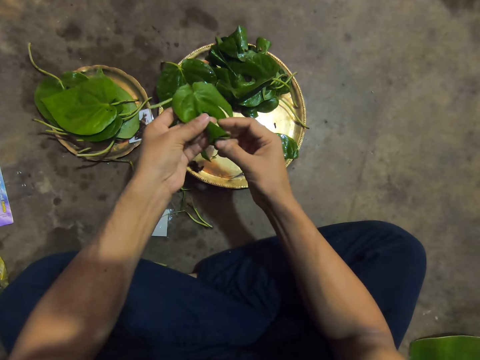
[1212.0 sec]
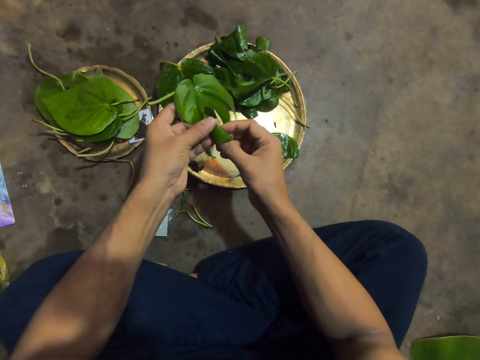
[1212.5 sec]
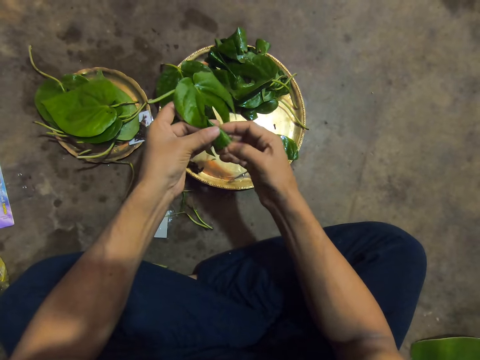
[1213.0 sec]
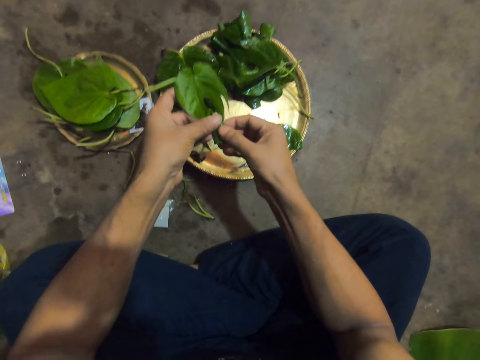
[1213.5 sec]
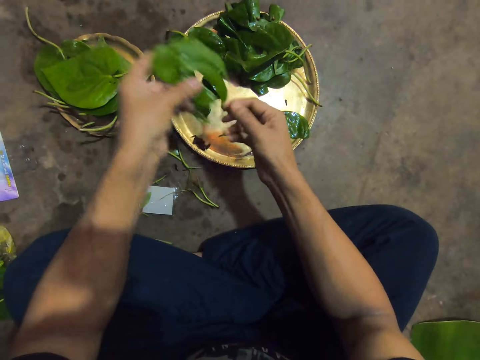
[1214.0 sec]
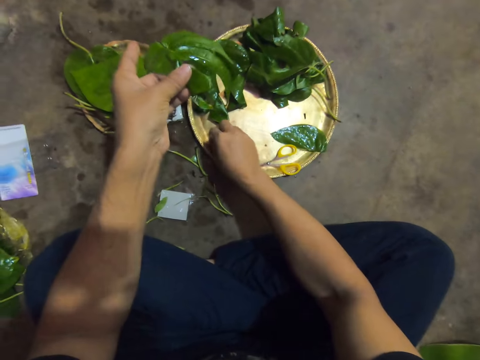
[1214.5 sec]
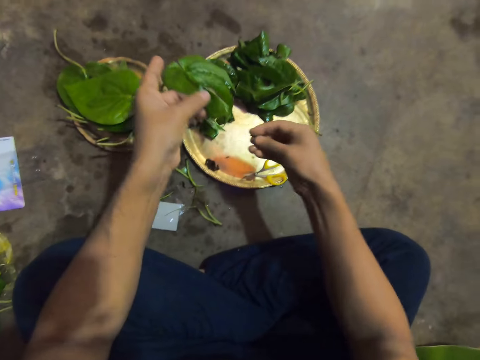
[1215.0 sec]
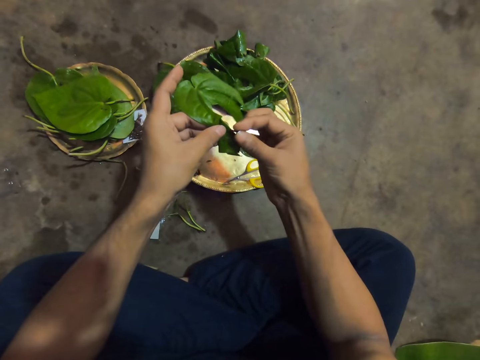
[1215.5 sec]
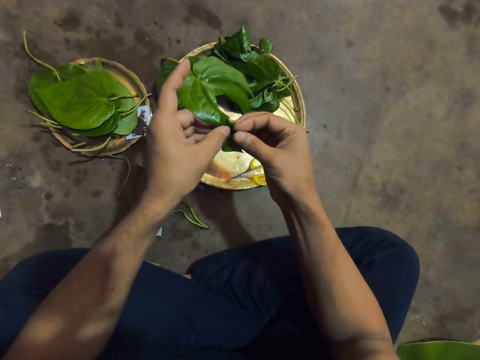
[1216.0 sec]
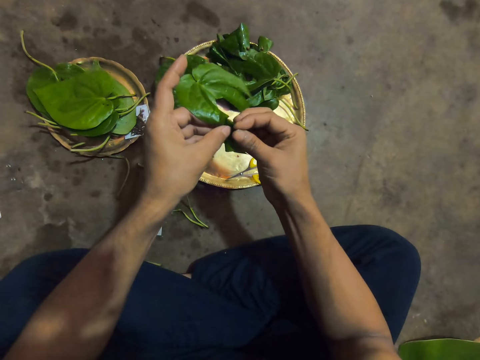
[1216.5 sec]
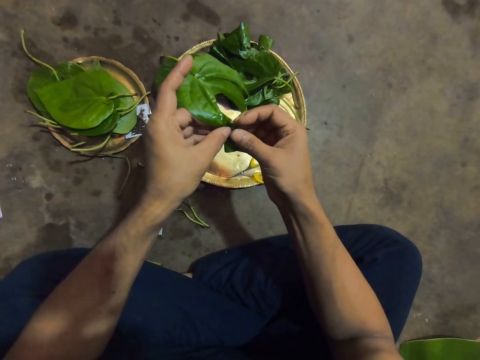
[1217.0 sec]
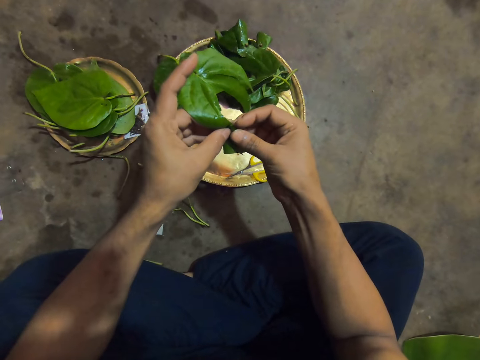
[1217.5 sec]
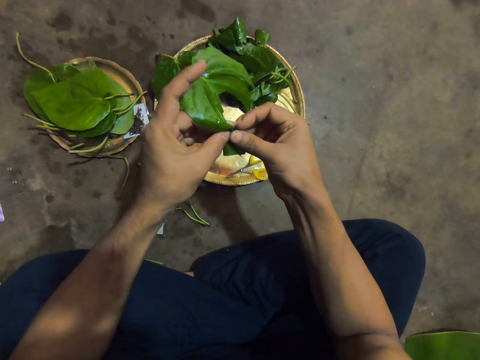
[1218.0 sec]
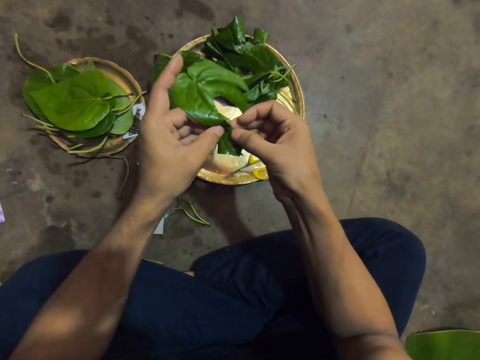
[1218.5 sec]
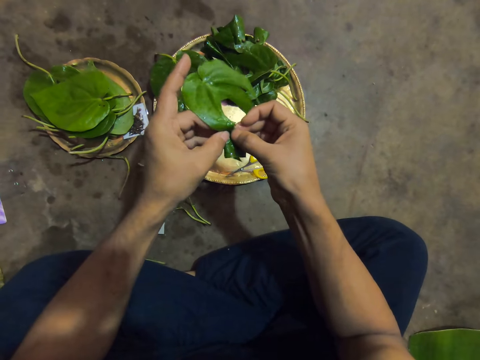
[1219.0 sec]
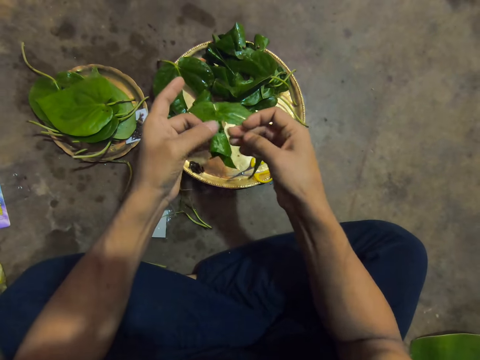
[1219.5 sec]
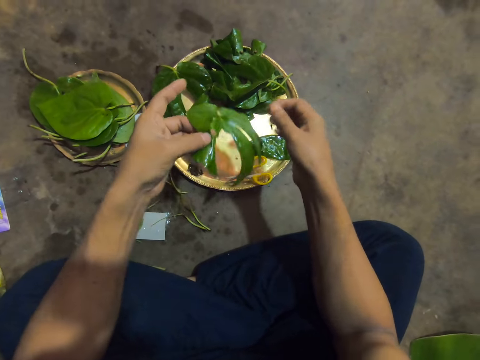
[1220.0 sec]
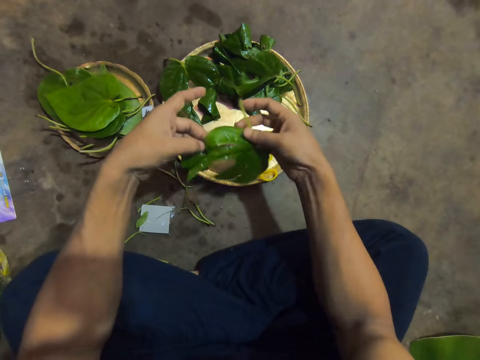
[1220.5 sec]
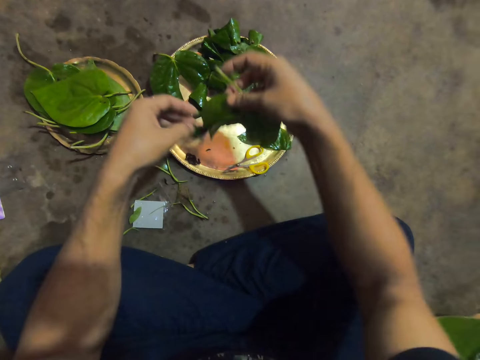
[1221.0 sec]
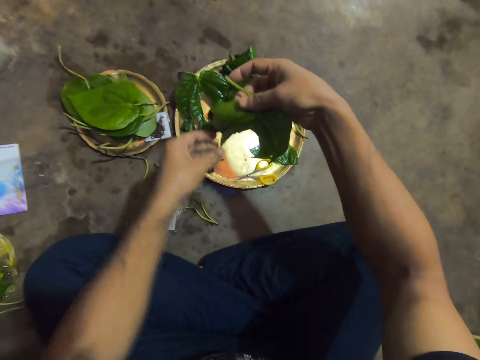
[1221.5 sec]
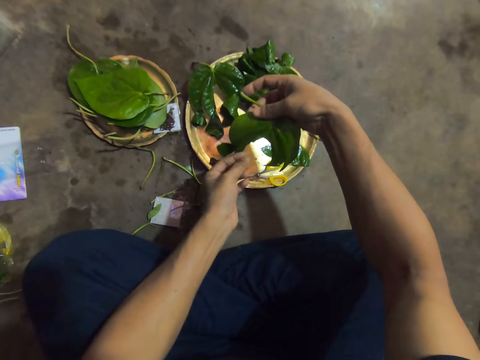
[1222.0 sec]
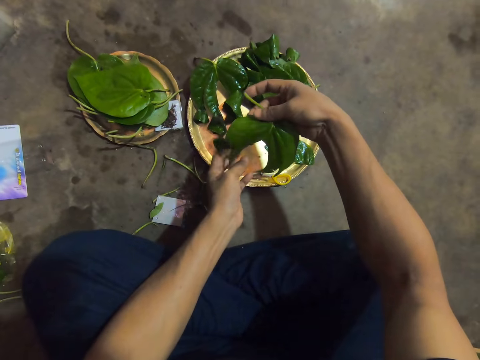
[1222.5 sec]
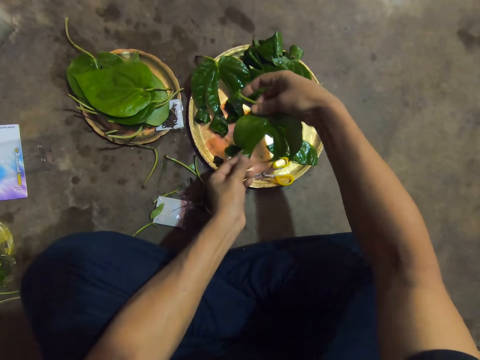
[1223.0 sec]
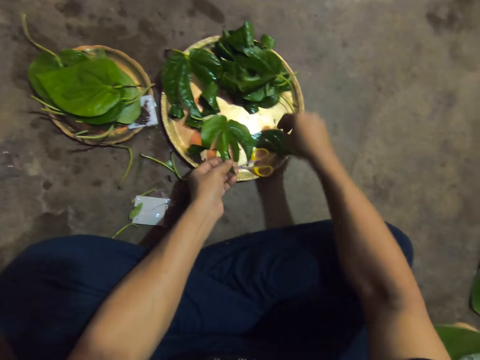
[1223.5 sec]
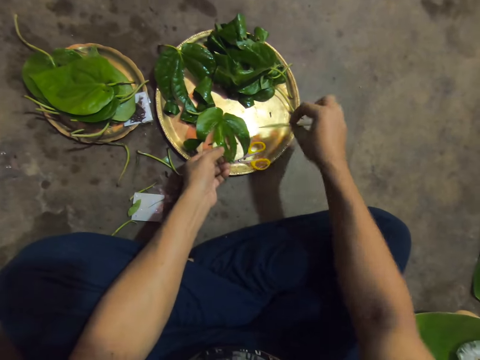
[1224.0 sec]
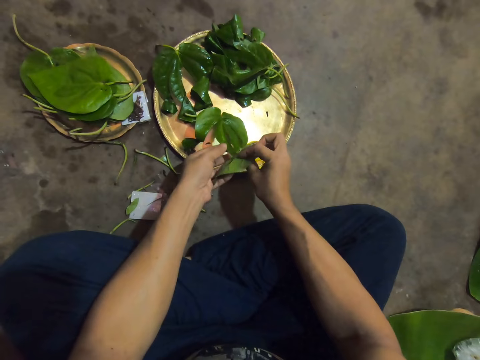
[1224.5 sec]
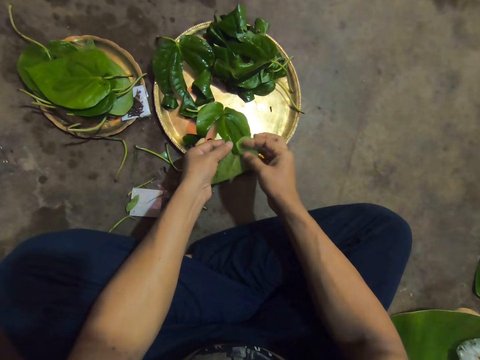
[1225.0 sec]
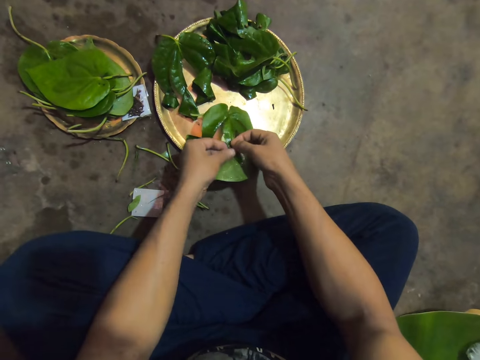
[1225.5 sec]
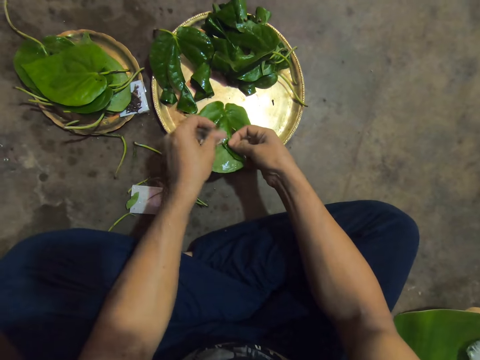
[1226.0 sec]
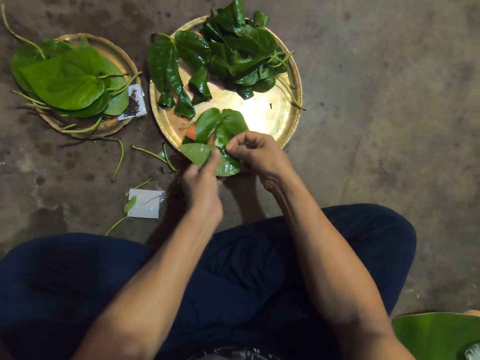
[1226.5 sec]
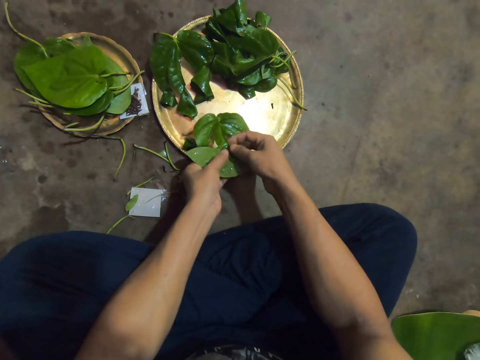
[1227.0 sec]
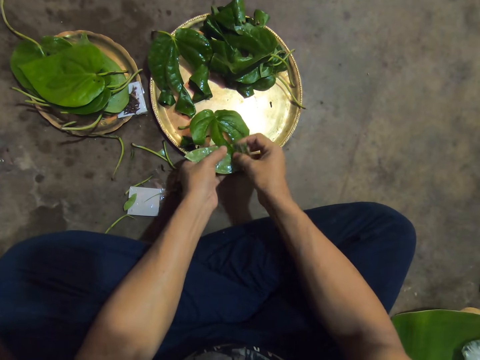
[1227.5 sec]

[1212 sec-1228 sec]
The camera wearer tucks the apex of the leaf inside with the right hand. He picks a pin from the tray on the floor with his right hand. He pins the leaves in his left hand with the pin in his right hand. He passes the leaf in his left hand to his right hand. He holds the leaf with the right hand. He holds the leaf in his right hand with his left hand. He picks a leaf from the tray on the floor with his right hand. He places the leaf on the basin. He wraps the leaves together with both hands.

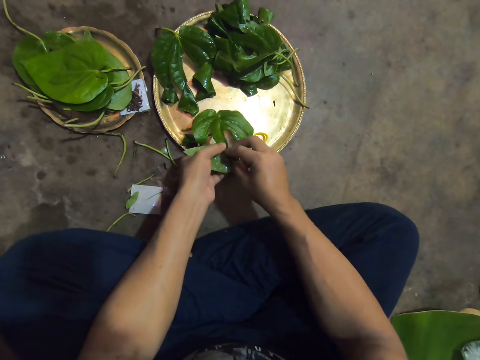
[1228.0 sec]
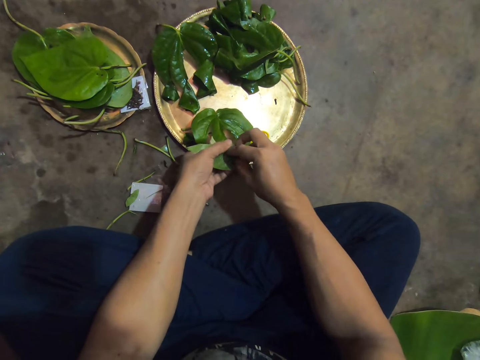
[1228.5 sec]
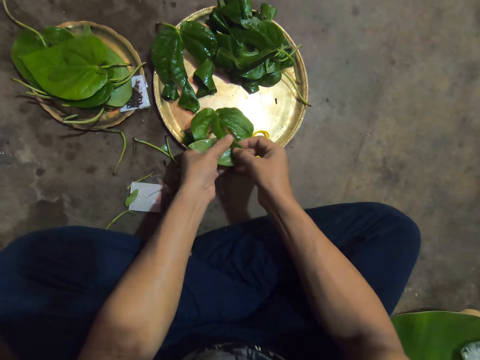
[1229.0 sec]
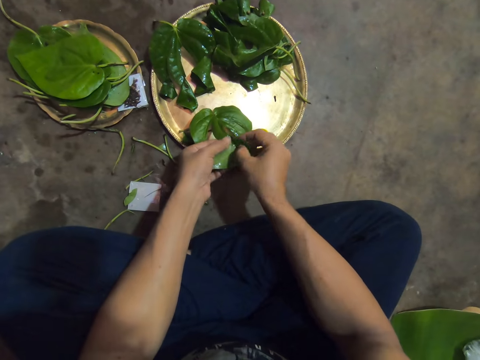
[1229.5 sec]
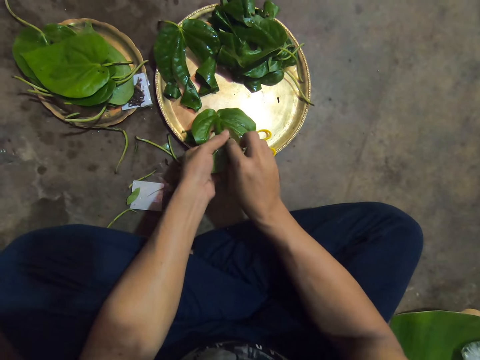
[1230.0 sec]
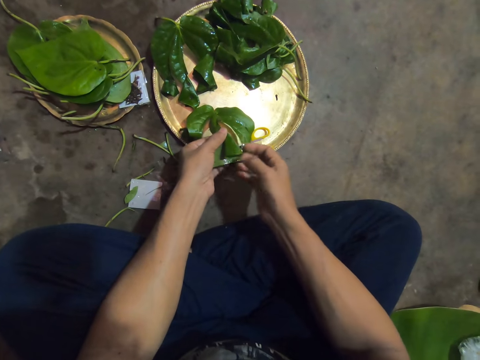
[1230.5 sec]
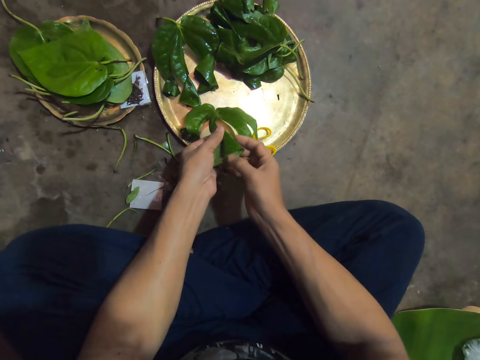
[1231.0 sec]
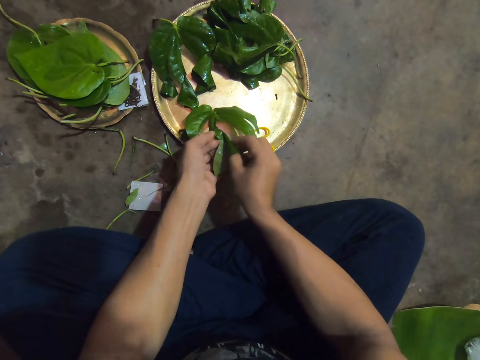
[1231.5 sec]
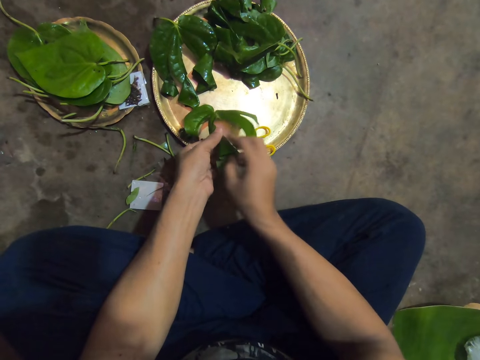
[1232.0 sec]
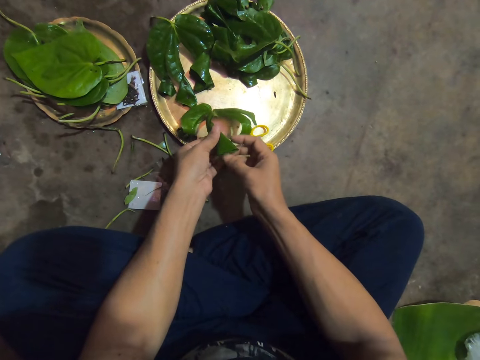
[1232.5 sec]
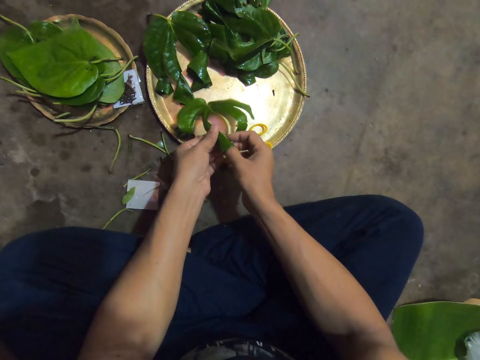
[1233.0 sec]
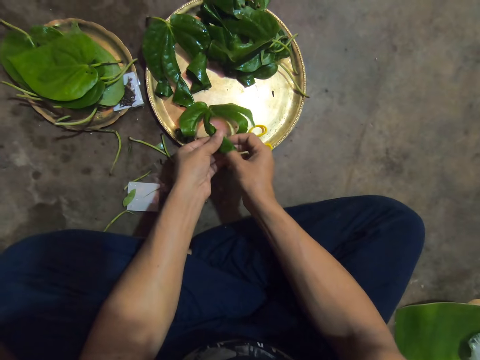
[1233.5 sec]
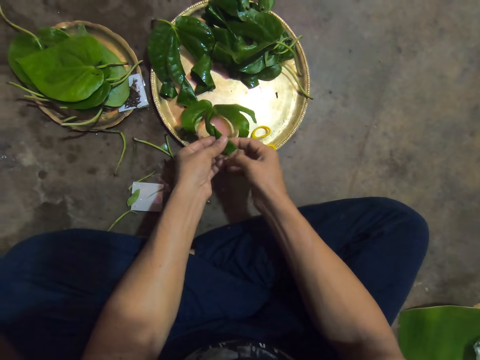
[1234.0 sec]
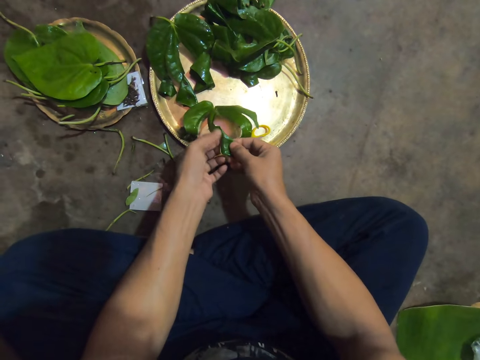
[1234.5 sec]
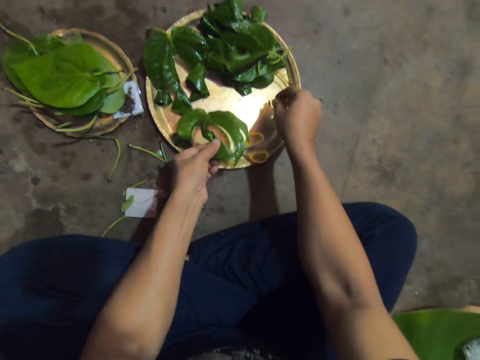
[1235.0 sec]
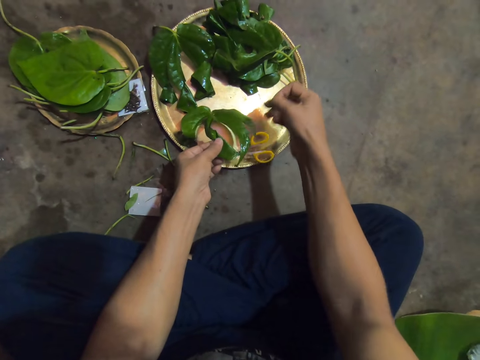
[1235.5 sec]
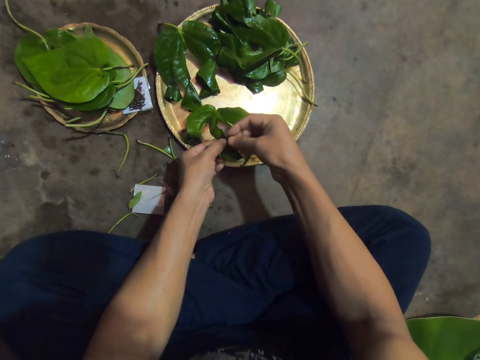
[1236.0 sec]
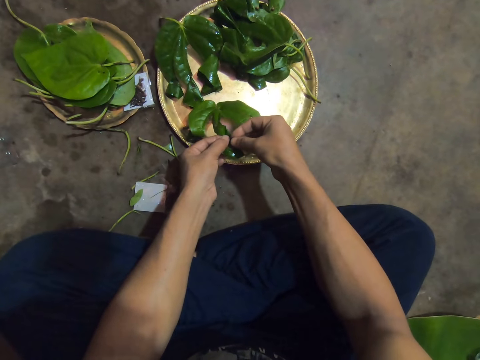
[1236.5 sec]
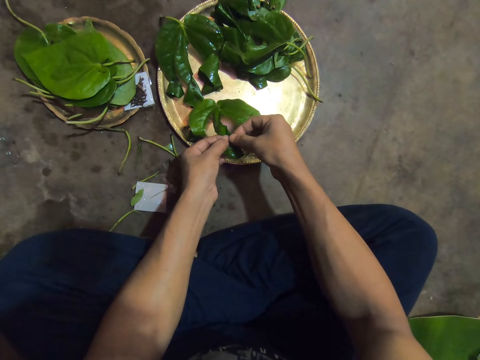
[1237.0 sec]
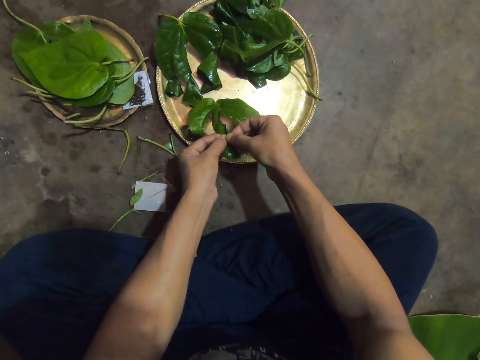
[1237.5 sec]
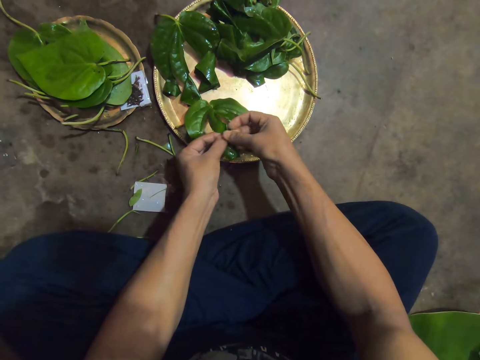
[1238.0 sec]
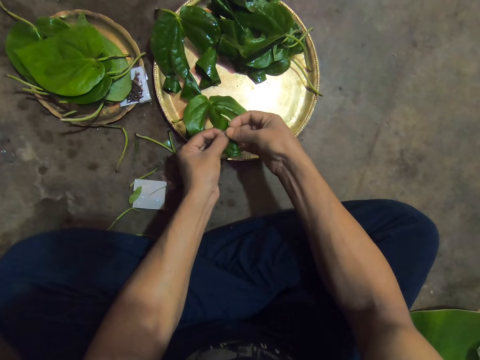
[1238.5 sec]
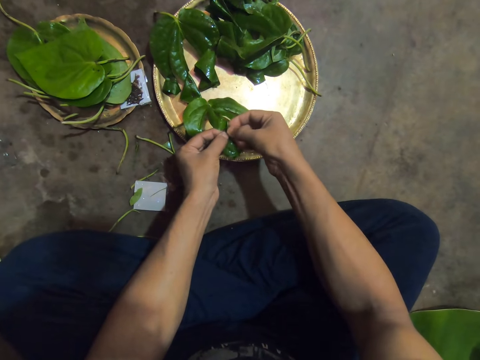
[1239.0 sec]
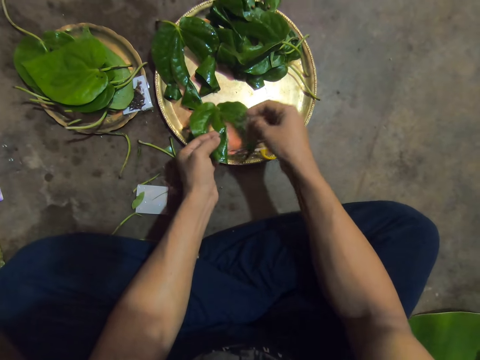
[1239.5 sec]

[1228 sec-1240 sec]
The camera wearer folds the part of the leaf on the leaf with the right hand. He tucks the apex of the leaf inside with the right hand. He picks a pin from the tray on the floor with his right hand. He pins the leaves in his left hand with the pin in his right hand.
